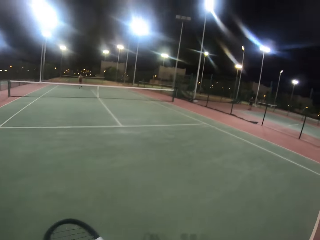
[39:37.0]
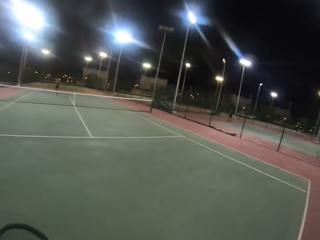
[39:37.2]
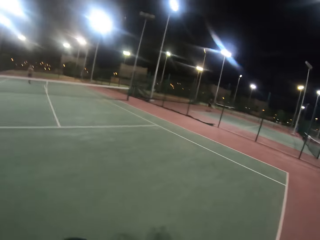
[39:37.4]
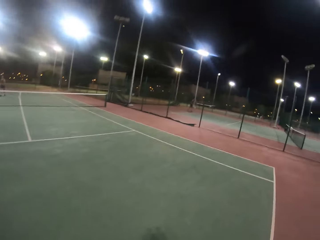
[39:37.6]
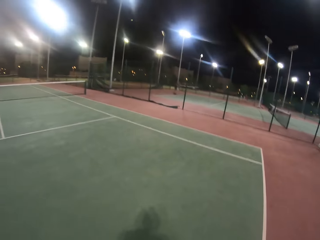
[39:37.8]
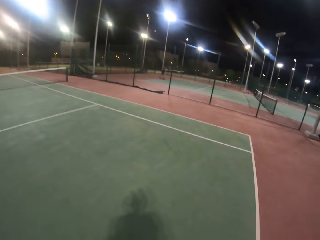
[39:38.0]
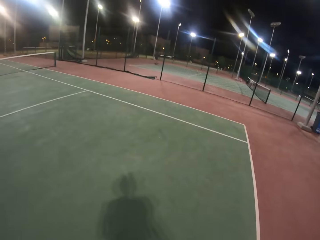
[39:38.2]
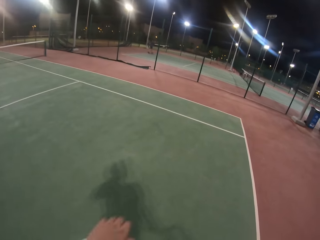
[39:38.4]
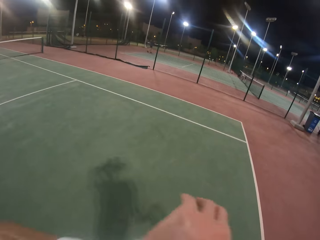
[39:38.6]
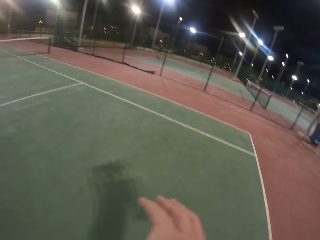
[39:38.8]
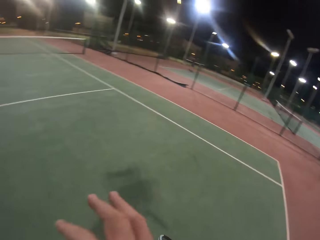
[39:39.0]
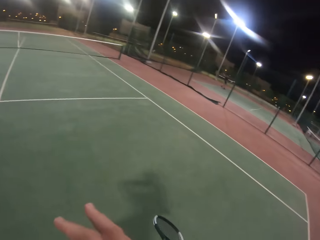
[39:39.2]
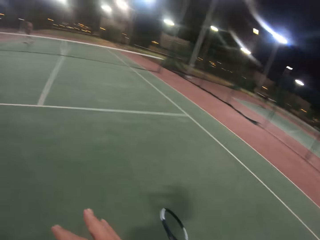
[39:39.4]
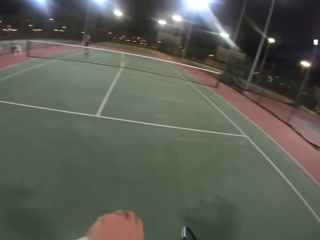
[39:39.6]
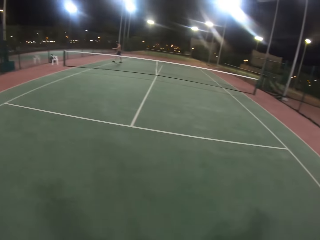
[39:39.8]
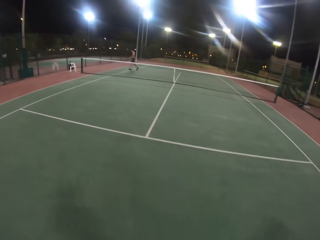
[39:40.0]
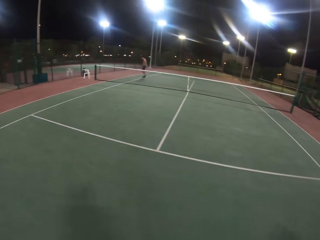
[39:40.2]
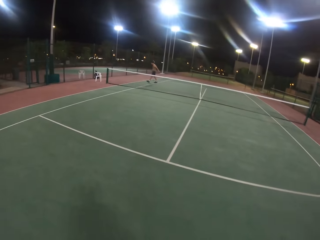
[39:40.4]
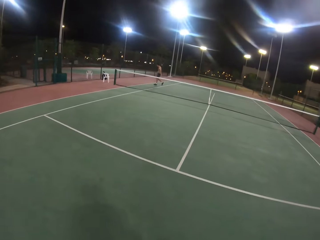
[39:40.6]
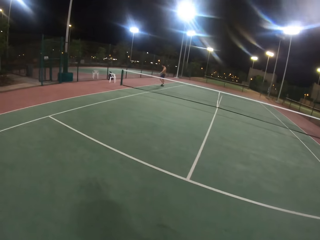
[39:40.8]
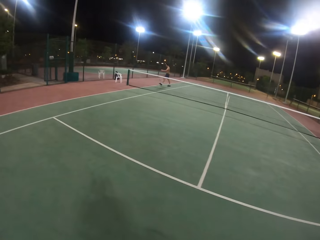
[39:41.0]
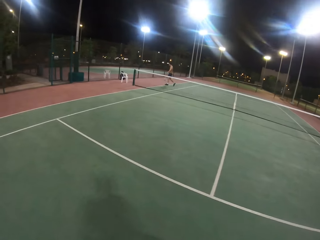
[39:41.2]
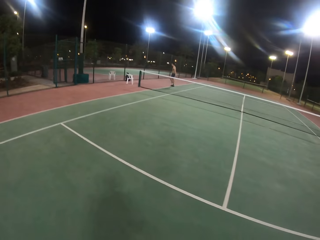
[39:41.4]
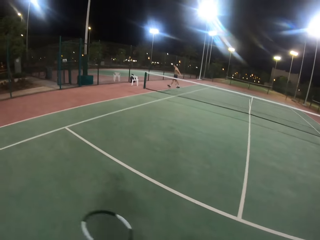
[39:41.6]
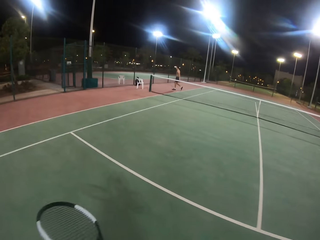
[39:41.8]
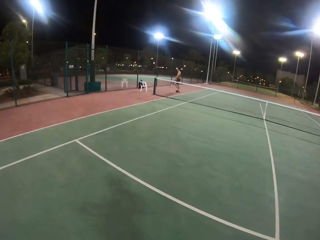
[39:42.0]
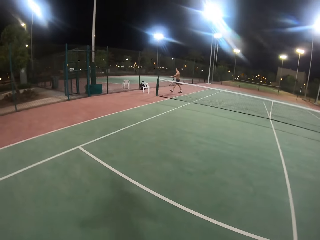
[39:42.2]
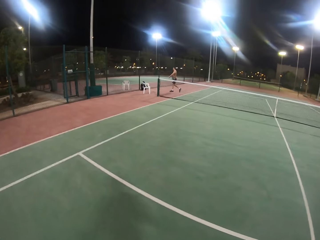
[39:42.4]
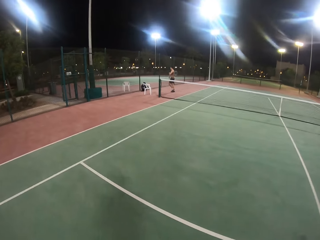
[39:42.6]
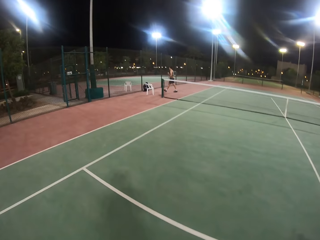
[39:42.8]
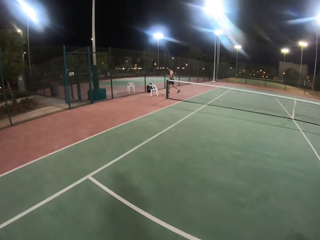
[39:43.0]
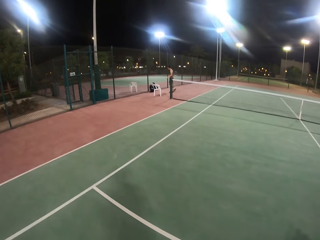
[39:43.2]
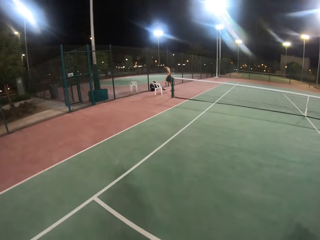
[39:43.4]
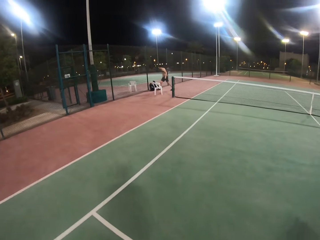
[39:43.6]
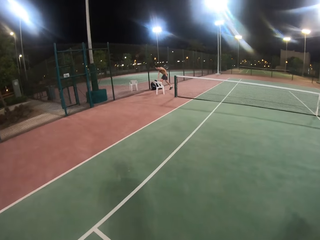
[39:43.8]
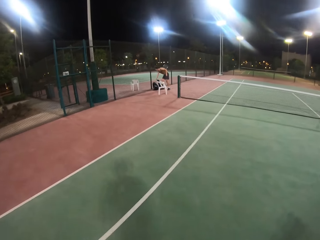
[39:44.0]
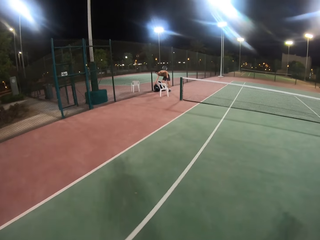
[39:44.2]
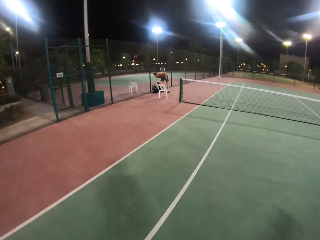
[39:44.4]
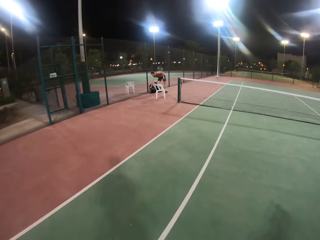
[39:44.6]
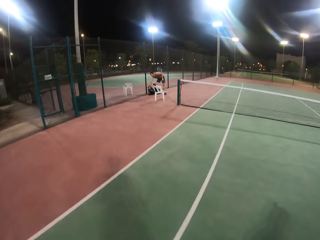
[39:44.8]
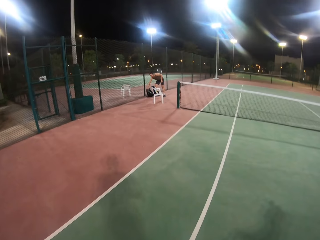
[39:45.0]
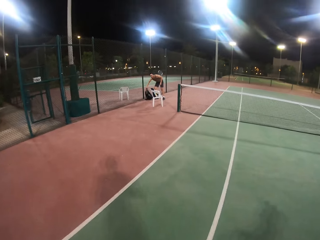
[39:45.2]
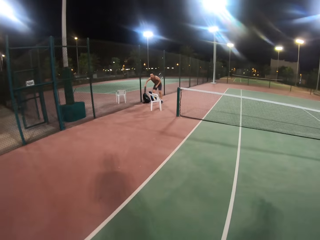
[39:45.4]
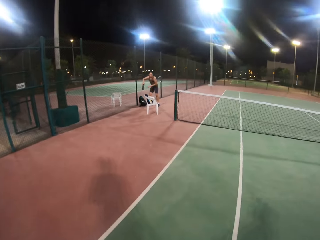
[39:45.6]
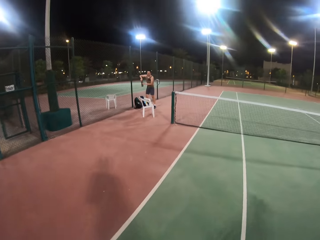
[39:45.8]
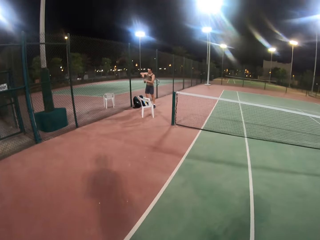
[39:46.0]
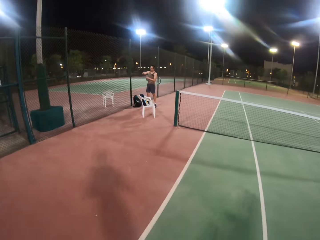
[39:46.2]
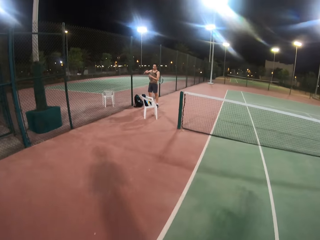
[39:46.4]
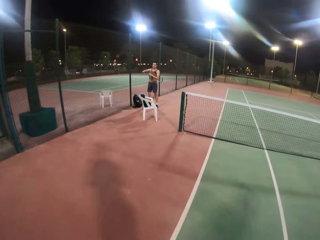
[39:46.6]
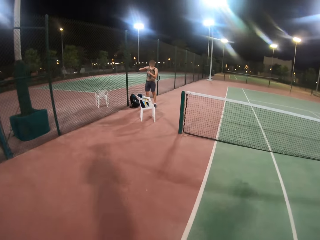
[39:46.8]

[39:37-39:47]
A man hits the ball with the badminton racket. The camera wearer walks around. The man walks around and picks a bottle of water from a men's black bag.

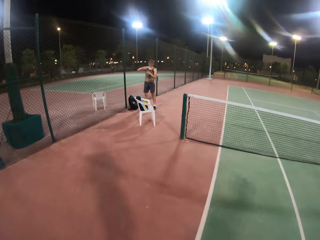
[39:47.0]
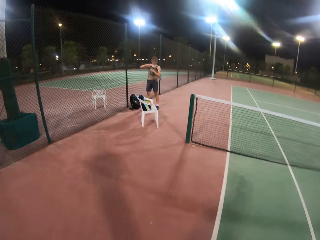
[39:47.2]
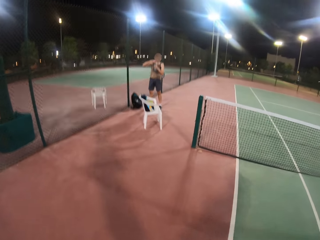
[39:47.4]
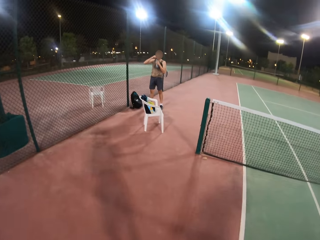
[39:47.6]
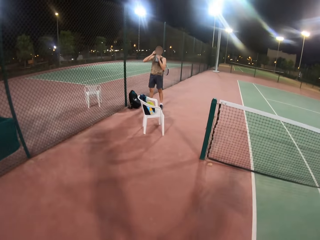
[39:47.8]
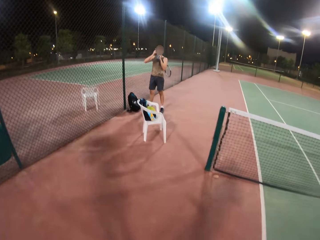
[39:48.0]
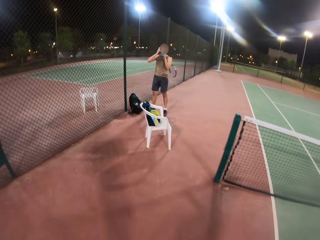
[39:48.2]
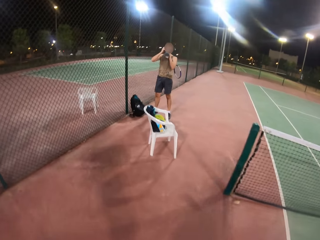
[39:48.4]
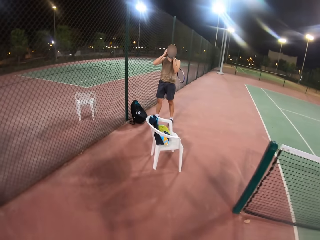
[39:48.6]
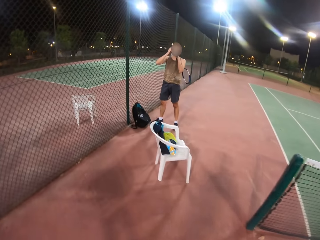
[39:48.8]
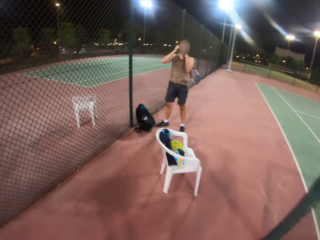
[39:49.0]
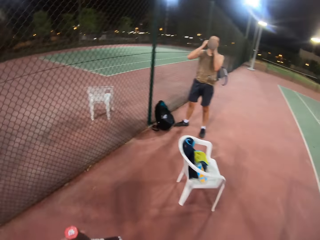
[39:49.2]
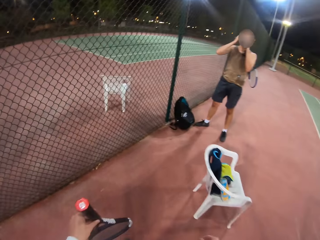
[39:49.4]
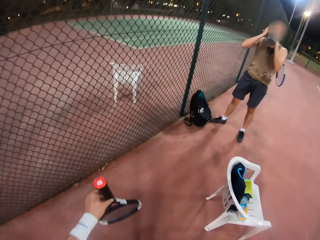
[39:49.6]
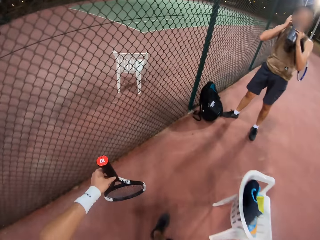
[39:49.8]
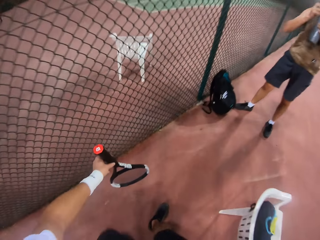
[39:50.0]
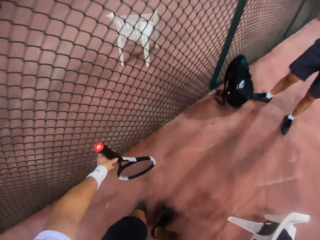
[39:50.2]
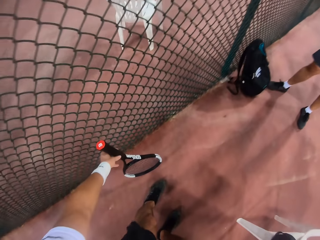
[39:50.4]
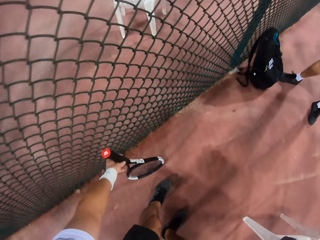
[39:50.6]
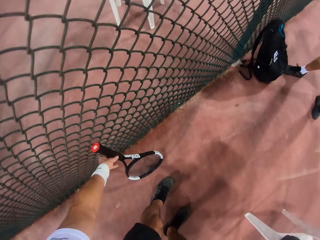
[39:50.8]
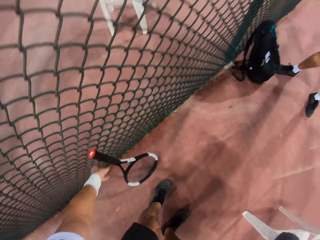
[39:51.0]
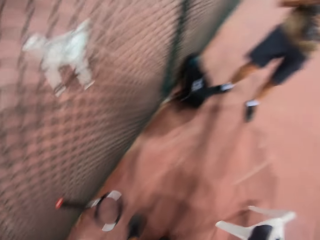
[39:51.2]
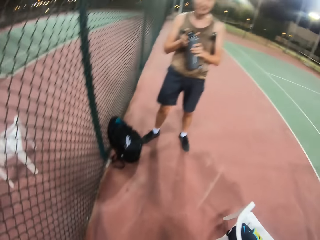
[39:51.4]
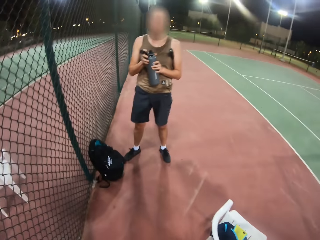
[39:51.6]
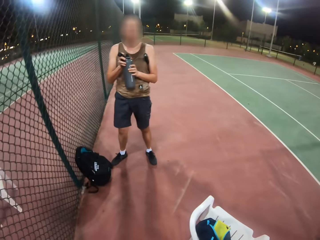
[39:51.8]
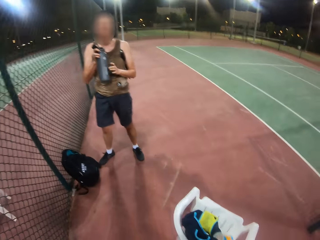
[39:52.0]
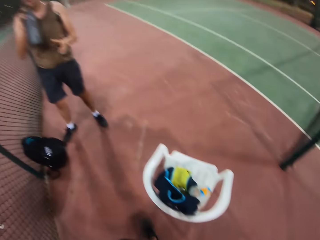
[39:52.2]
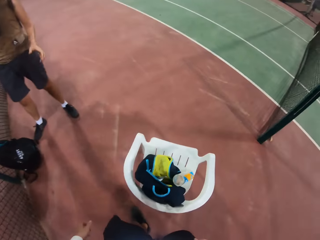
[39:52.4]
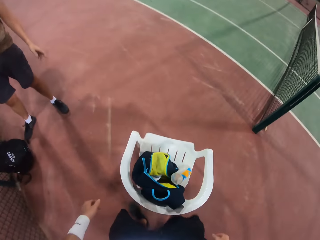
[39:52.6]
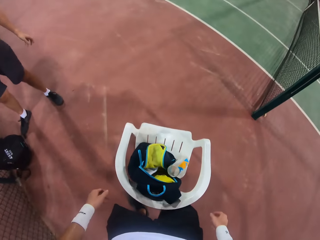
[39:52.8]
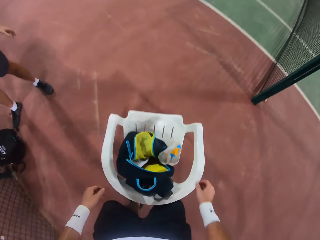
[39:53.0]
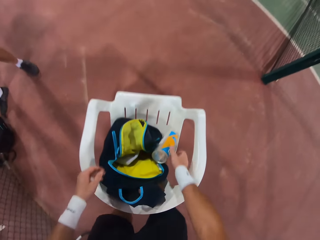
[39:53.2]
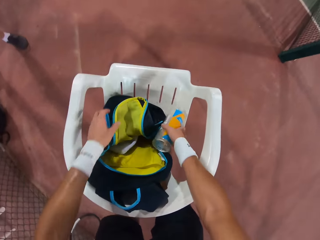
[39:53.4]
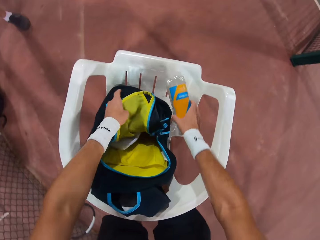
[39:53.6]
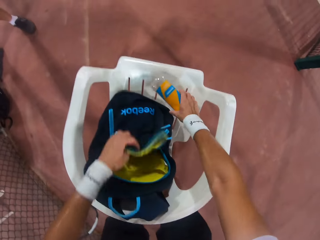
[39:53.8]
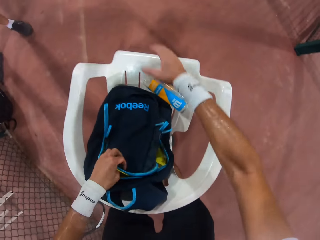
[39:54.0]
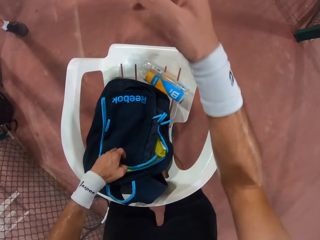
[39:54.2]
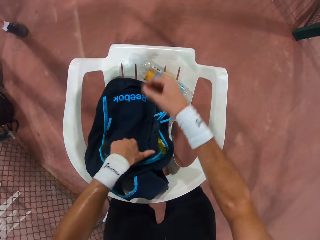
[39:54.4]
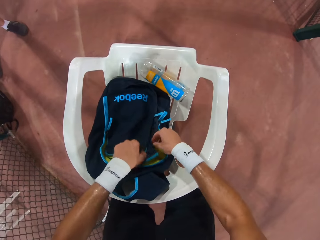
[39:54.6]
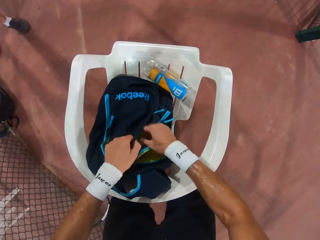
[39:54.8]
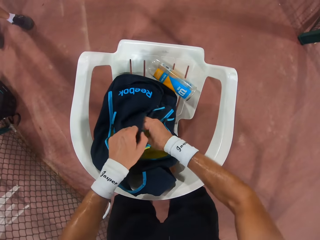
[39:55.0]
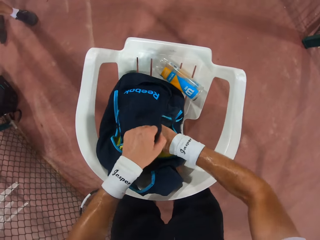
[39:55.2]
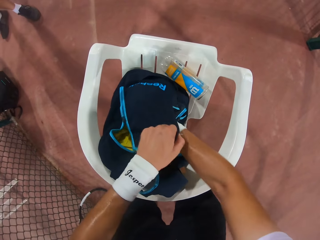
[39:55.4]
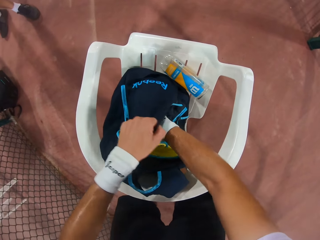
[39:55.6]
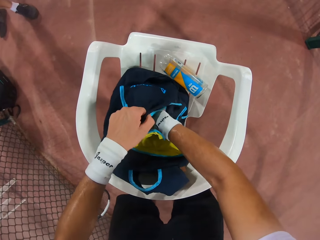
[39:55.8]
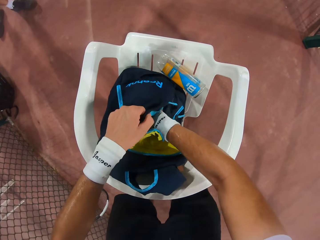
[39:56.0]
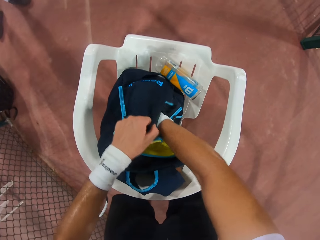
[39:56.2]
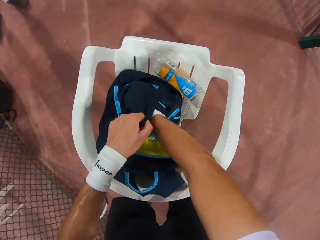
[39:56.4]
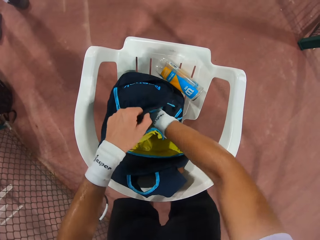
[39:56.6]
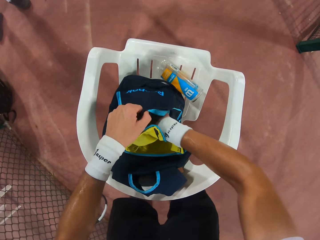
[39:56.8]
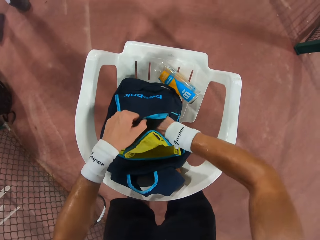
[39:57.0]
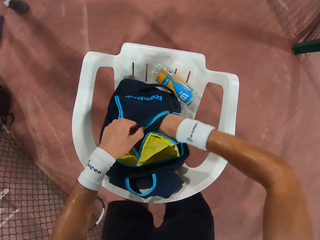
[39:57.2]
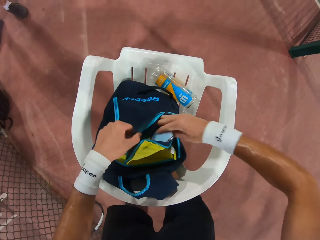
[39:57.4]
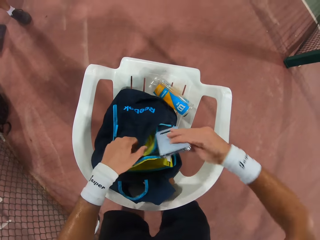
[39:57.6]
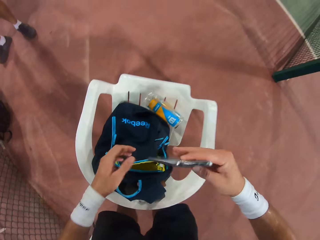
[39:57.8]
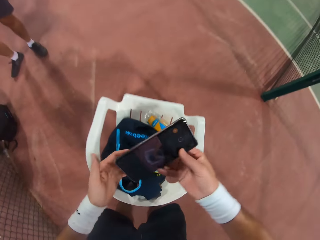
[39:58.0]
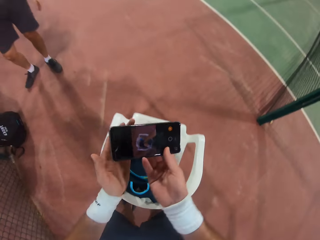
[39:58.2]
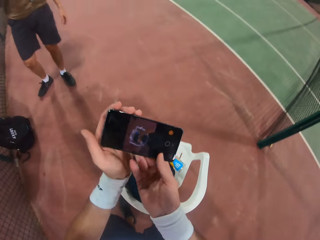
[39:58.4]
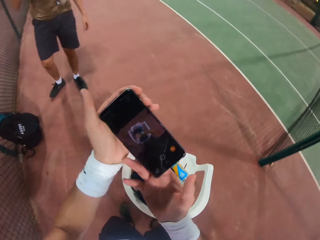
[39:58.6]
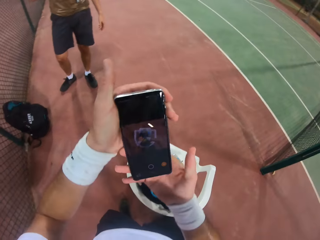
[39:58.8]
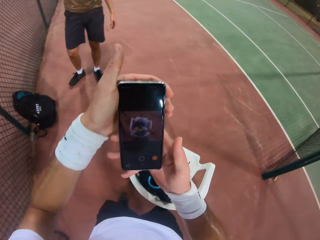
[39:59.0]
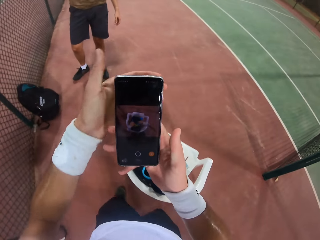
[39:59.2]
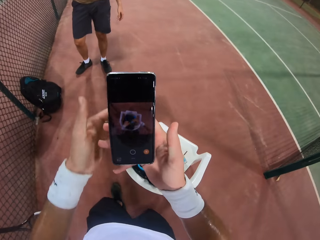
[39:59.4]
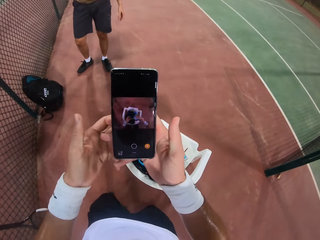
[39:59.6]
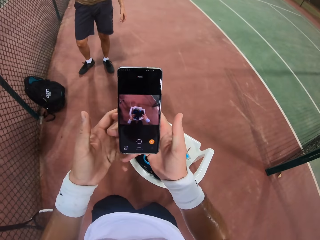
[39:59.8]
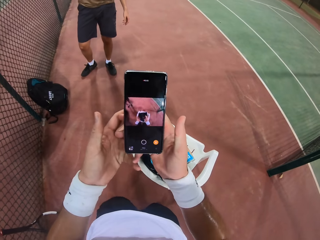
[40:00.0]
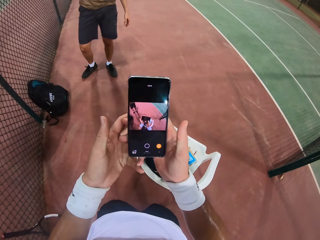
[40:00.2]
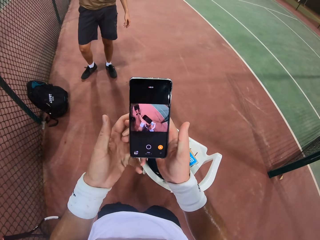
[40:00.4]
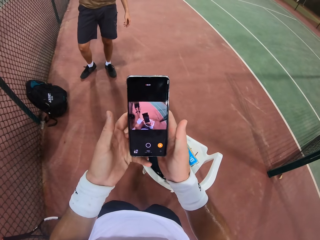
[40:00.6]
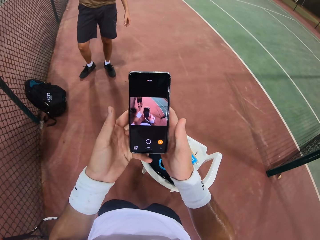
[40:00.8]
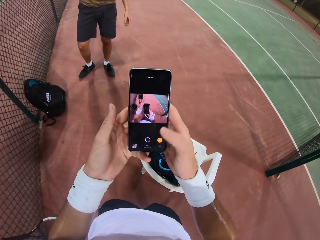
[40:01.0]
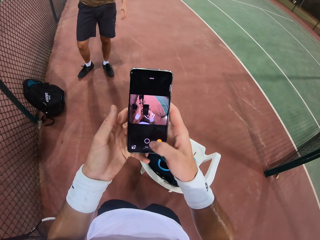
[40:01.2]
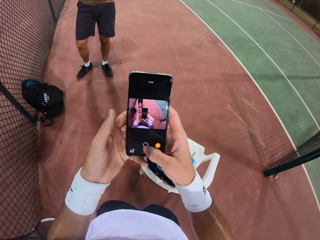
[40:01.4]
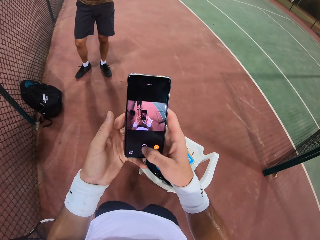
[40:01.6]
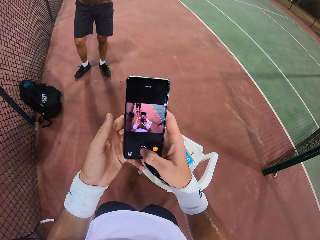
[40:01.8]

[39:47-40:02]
The man opens the bottle lid and drinks water. The camera wearer puts the metal tennis racket on the ground. They look around and walk around. They grab a plastic water bottle and a men's black bag on a white plastic chair. They place the water bottle on the plastic chair. They insert the hand in the bag. They pick a smartphone from the men's black bag.
